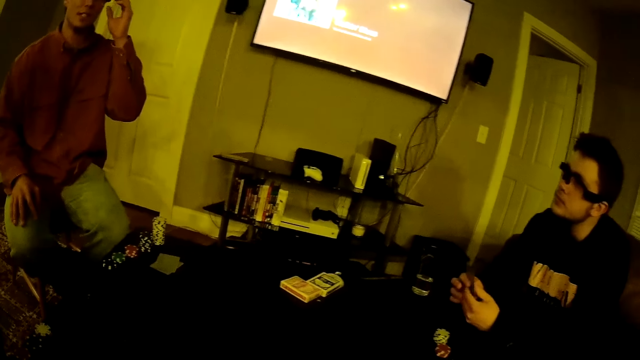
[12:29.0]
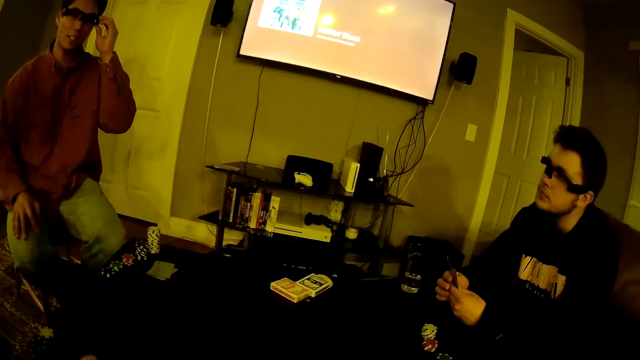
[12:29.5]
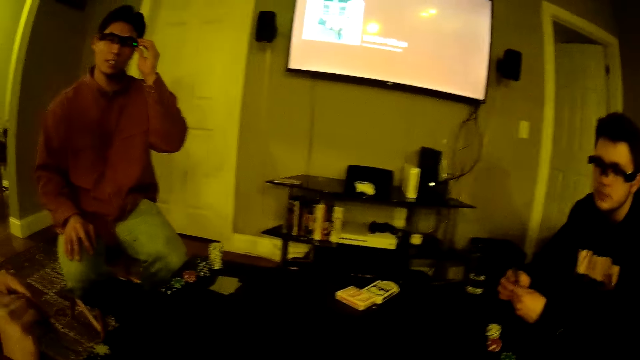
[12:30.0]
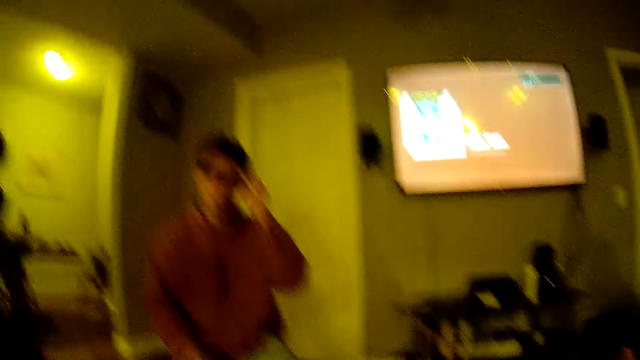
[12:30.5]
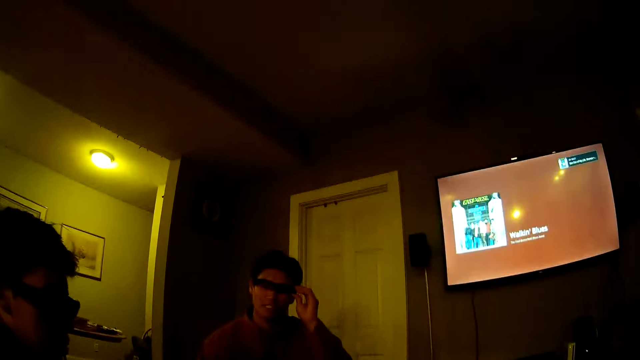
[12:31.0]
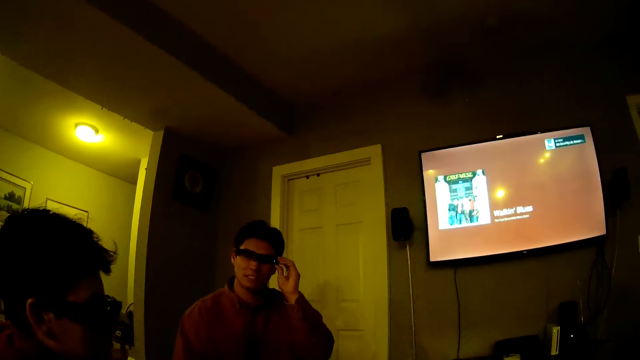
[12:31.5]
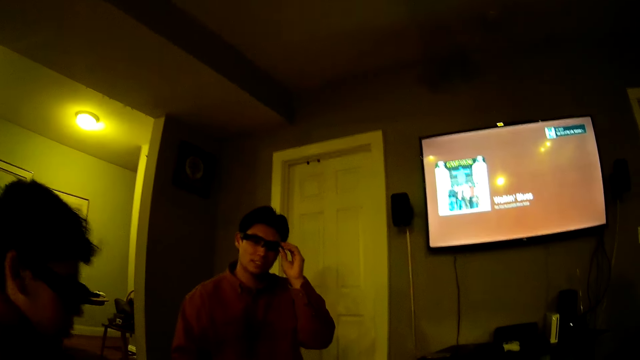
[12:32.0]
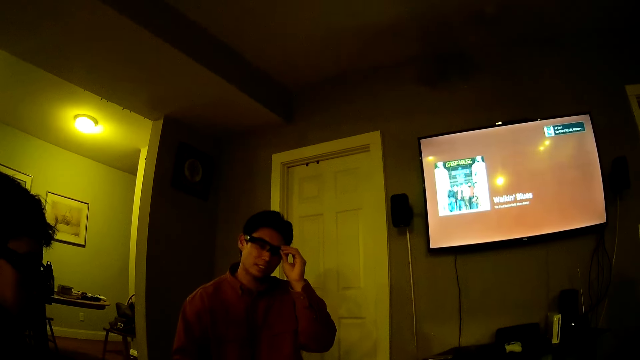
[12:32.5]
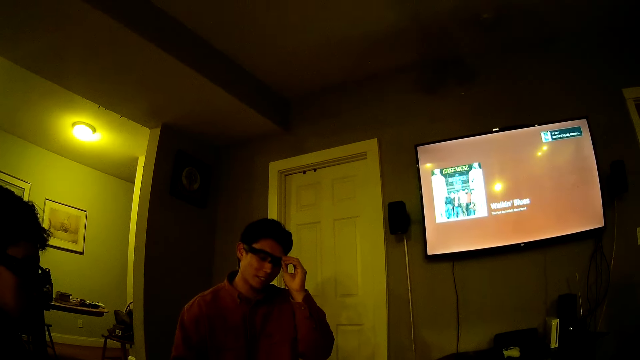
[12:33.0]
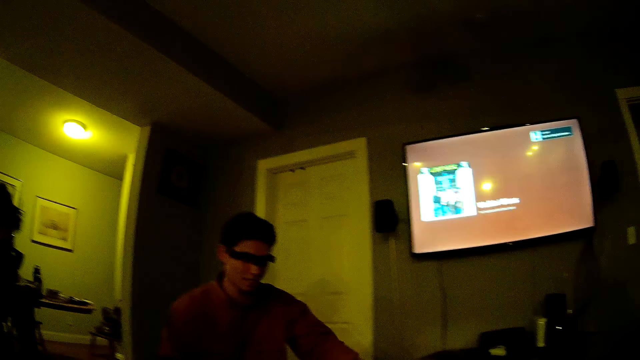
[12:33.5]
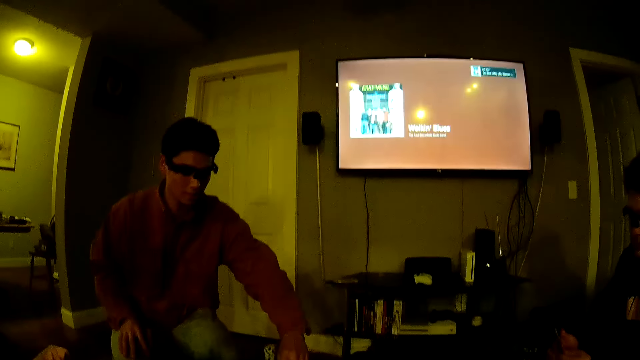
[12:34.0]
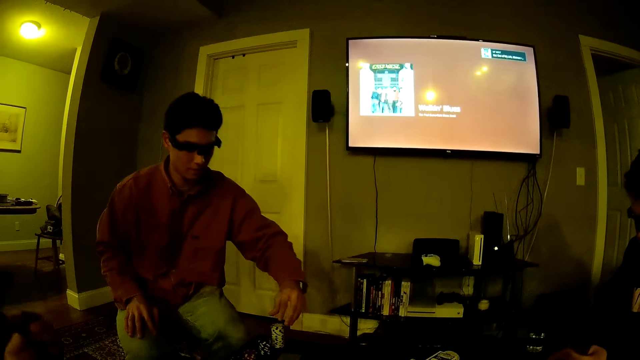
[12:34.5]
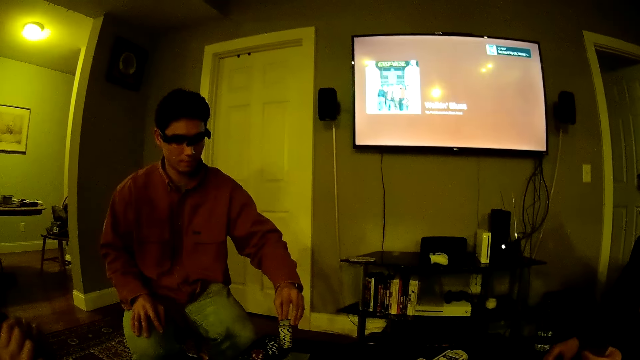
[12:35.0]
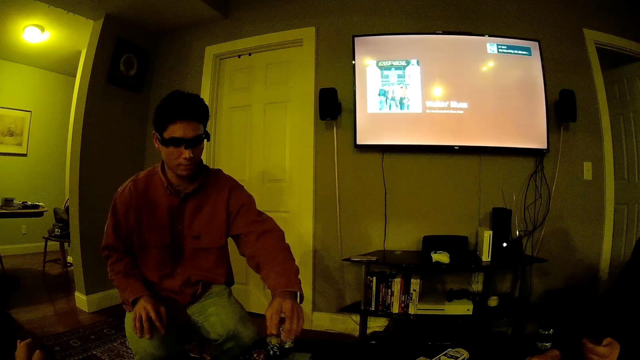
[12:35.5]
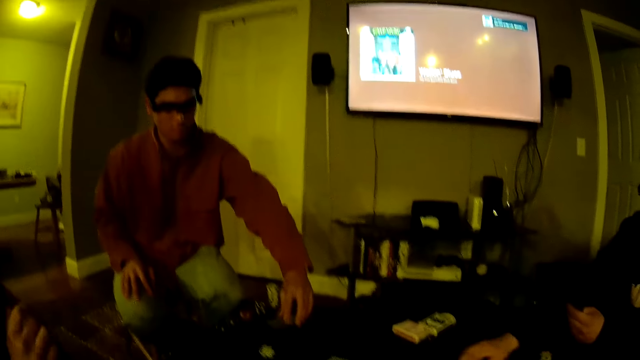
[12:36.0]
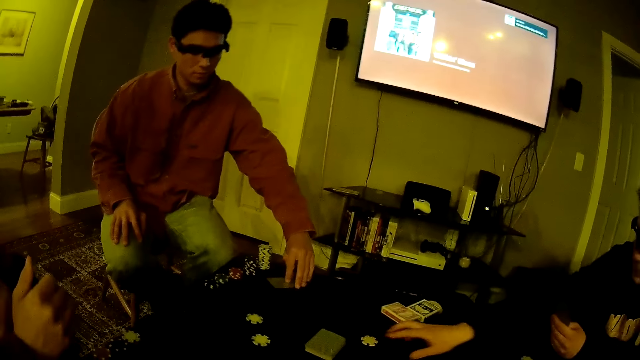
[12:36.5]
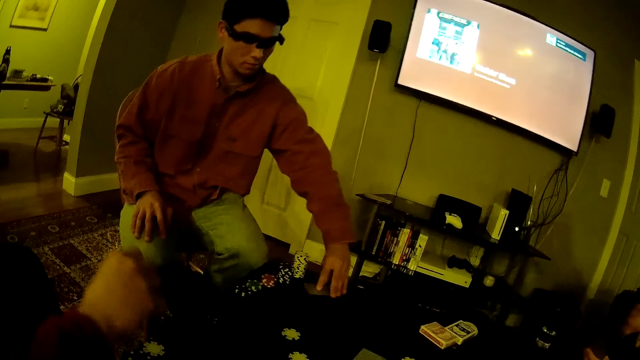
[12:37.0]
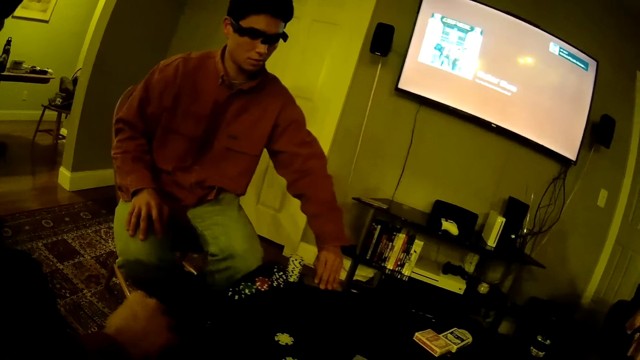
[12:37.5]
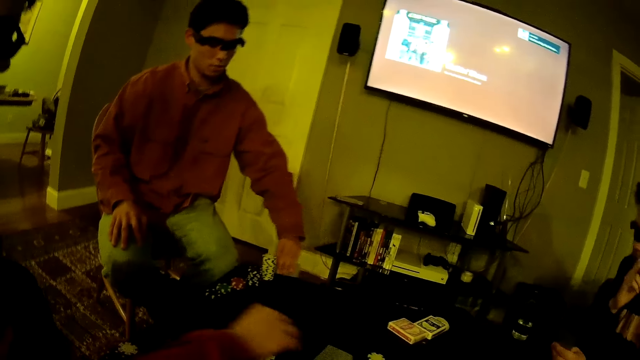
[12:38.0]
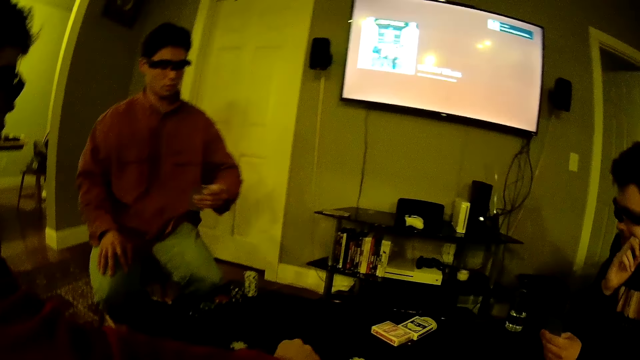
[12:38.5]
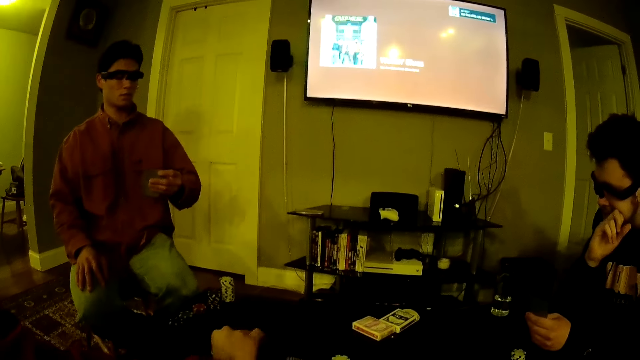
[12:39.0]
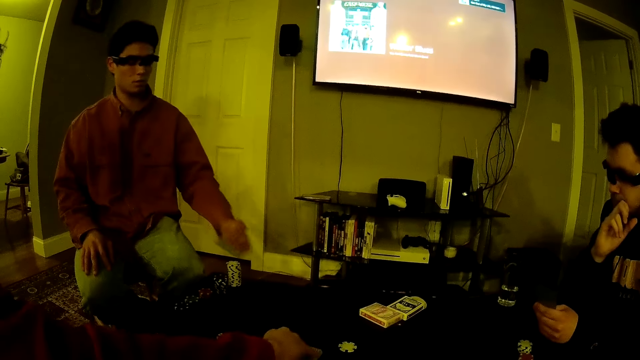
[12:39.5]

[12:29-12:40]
A man touches the pair of sunglasses on his face with his left hand. He adjusts his glasses. The camera wearer converses with the man. The man picks some poker chips on the table with his left hand. He drops the poker chips on the table with his left hand. Another man drops a poker chip on the table with his right hand. The first man drags some cards on the table with his left hand. He picks the cards from the table with his left hand. He checks the cards in his left hand.

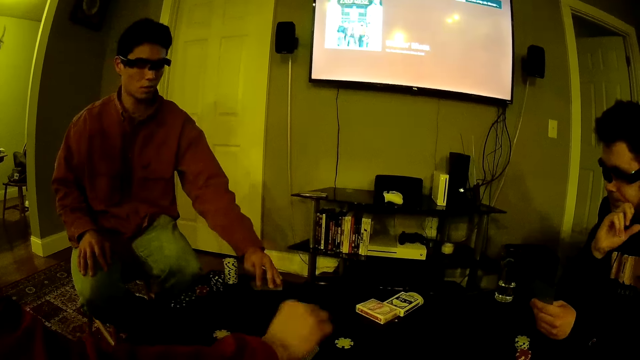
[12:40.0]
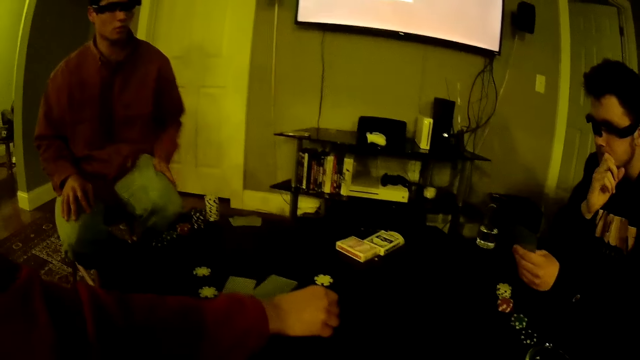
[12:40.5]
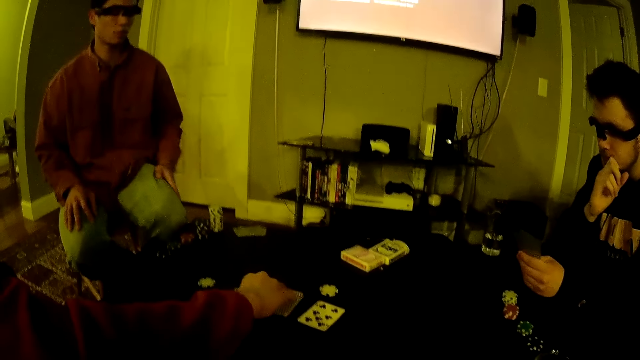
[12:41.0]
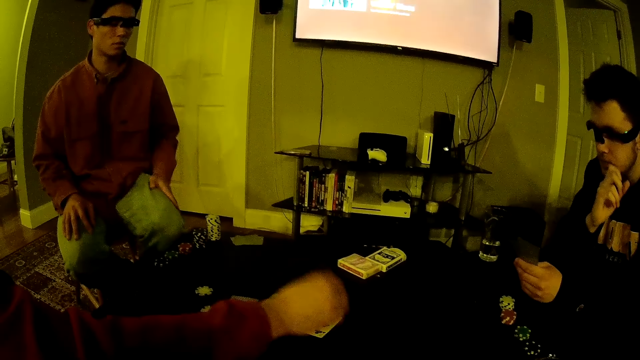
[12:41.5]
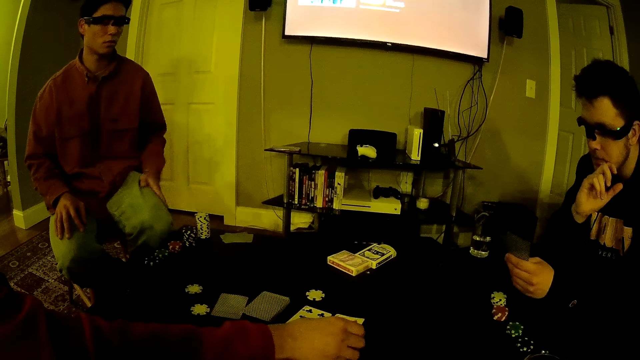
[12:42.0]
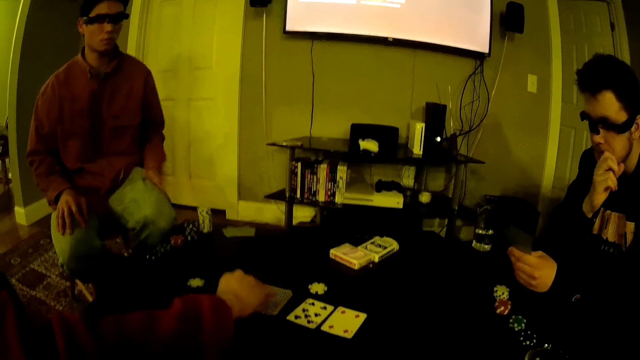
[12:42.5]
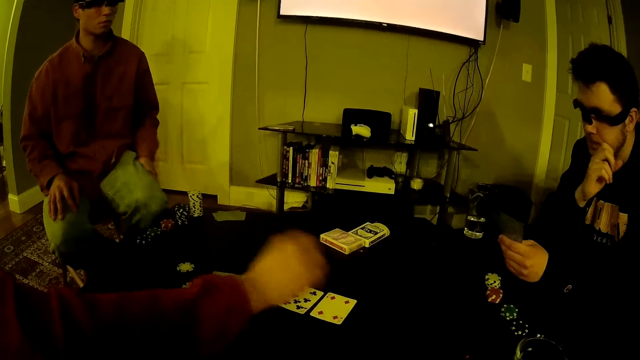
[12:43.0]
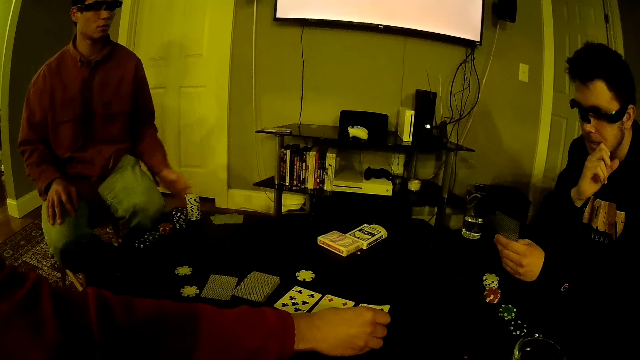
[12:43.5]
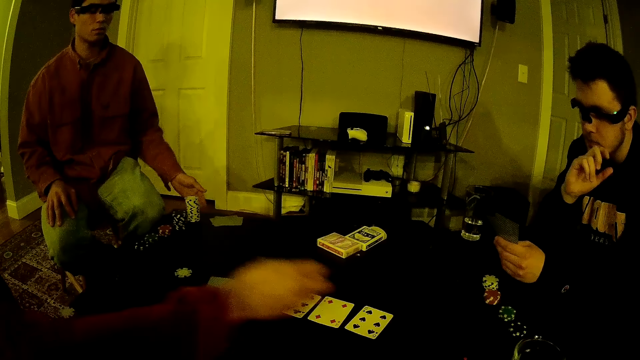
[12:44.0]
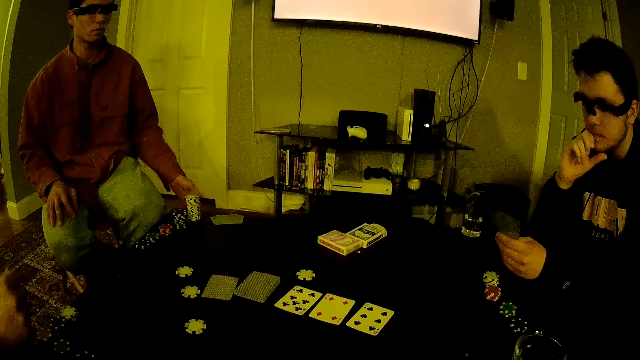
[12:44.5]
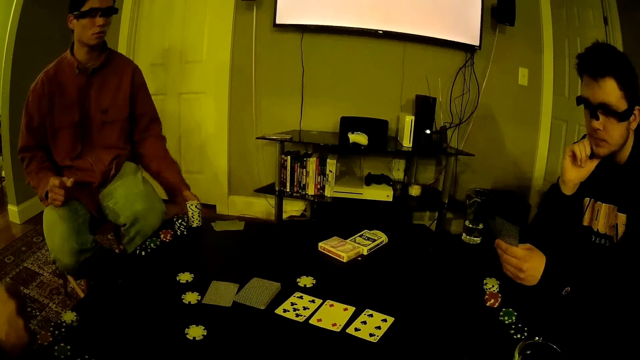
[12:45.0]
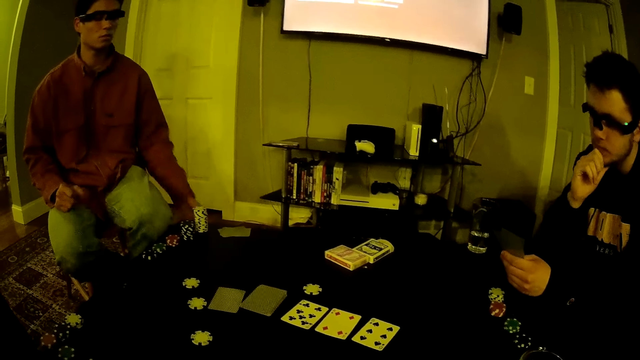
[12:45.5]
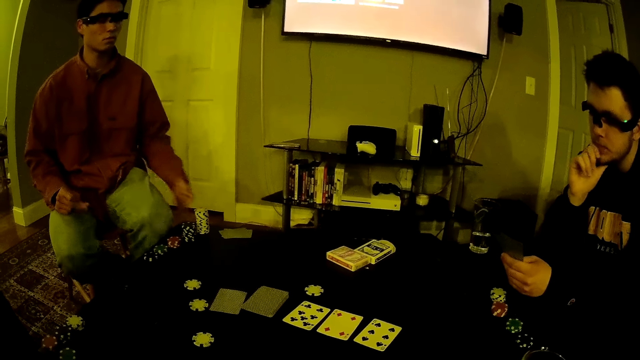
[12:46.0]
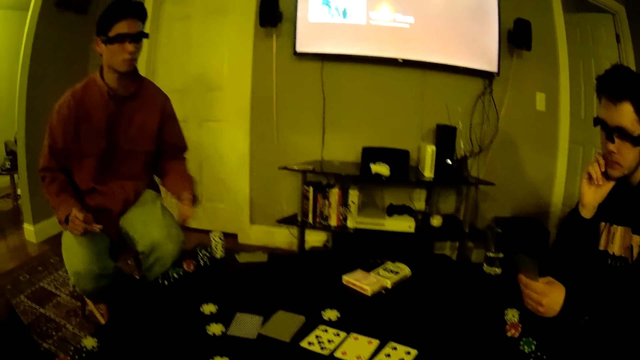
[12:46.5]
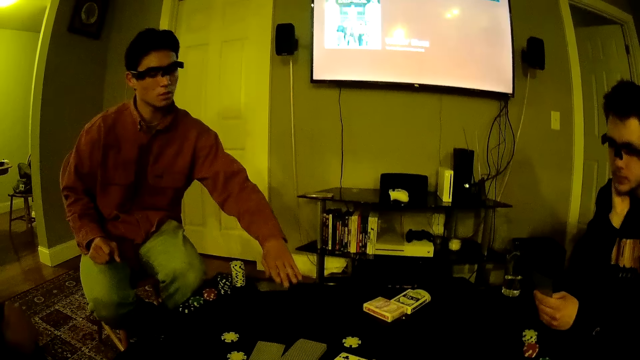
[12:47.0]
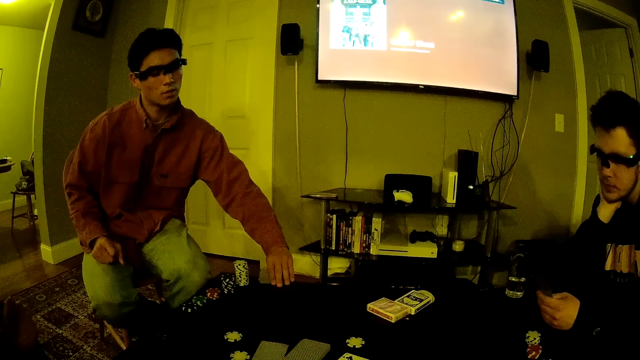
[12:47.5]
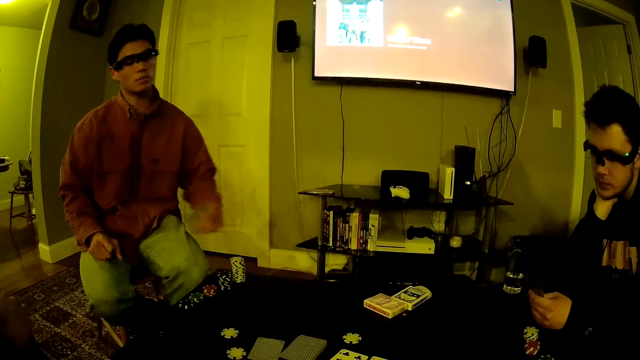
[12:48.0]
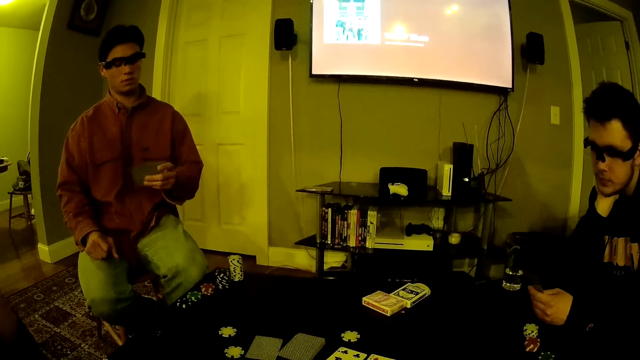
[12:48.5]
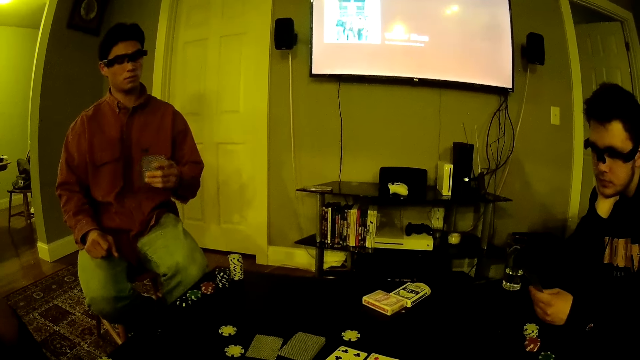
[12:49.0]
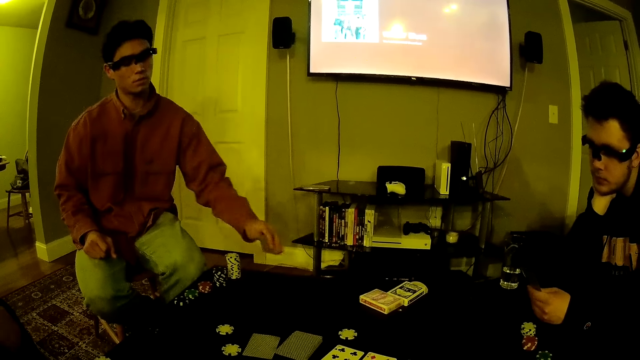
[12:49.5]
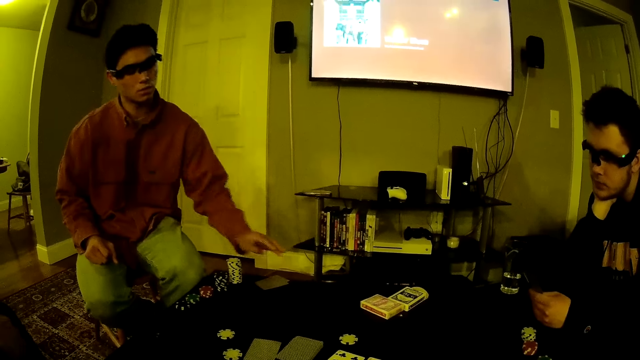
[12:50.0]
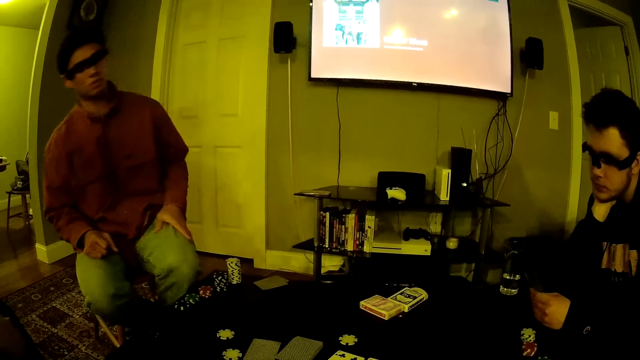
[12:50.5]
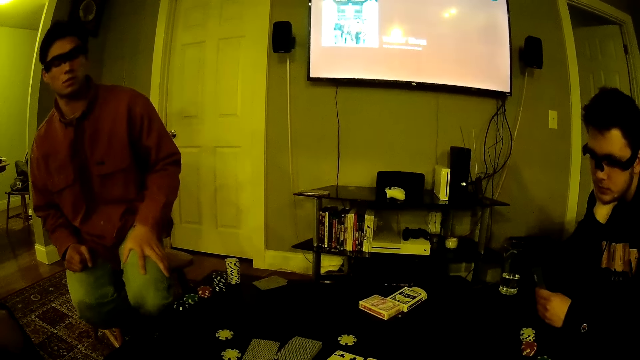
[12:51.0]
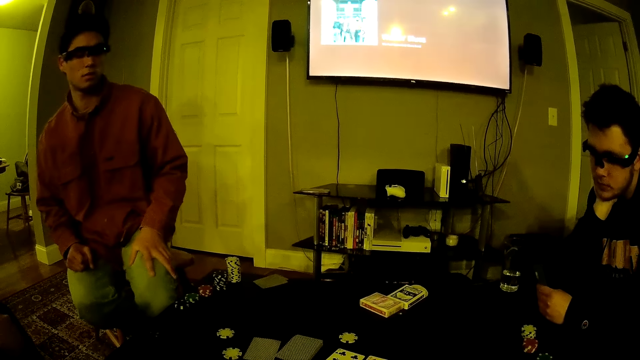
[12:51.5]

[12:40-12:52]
A man removes a card from the bunch of cards on the table with his right hand. Another man drops the cards in his left hand on the table. The first man drops the card in his right hand on the table. He removes a card from the bunch of cards on the table with his right hand. The camera wearer puts the card on the table. The first man drops the card in his right hand on the table. He removes a card from the bunch of cards on the table with his right hand. The camera wearer picks a card. The other man hits his pair of trousers with his left hand. The first man drops the card in his right hand on the table. The camera wearer puts the card on the table. The other man snaps his right fingers. He pats his lap. He picks the cards from the table with his left hand. He drops the cards in his left hand on the table.
